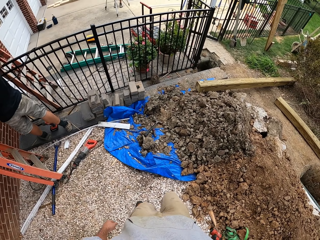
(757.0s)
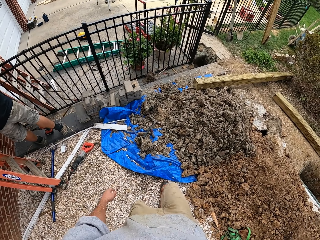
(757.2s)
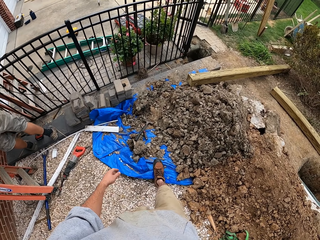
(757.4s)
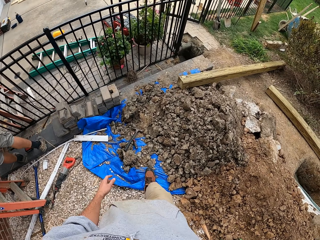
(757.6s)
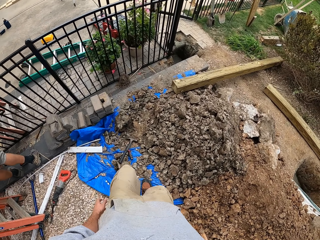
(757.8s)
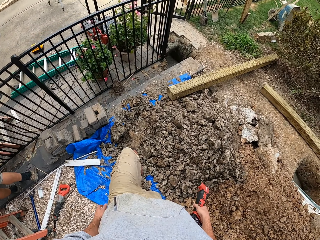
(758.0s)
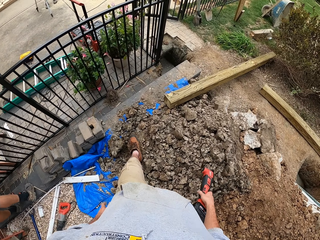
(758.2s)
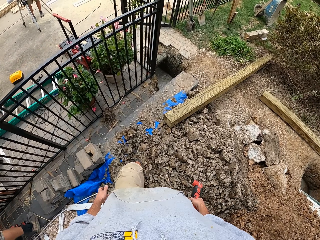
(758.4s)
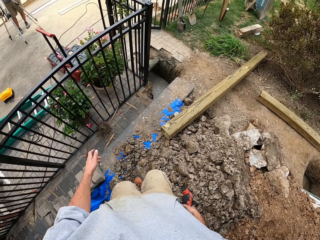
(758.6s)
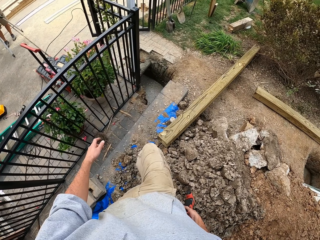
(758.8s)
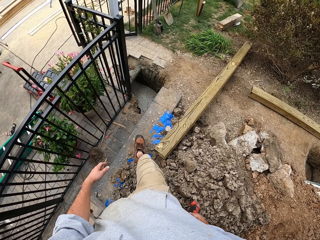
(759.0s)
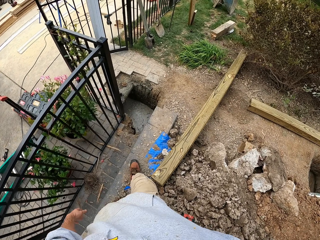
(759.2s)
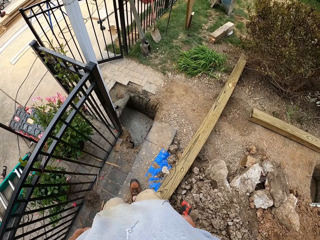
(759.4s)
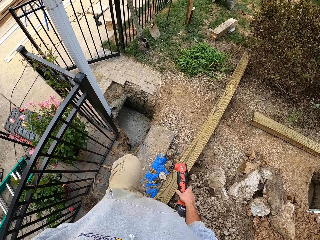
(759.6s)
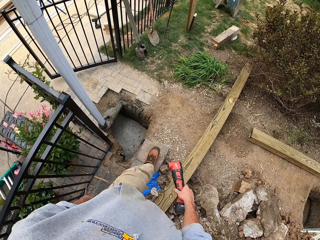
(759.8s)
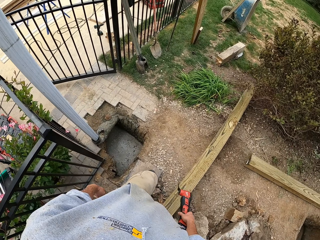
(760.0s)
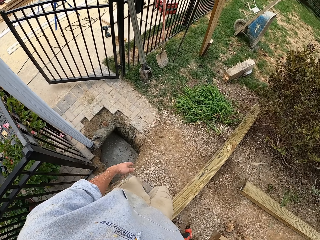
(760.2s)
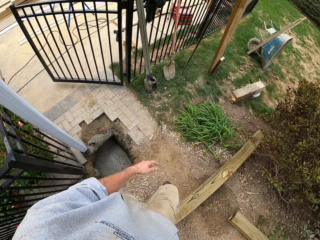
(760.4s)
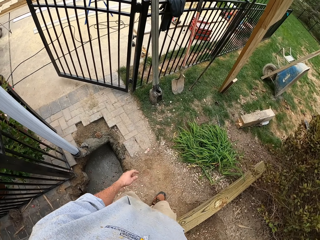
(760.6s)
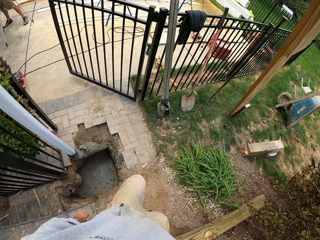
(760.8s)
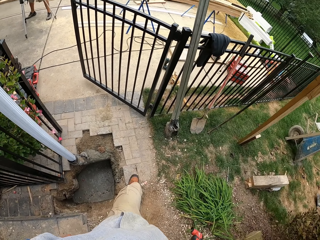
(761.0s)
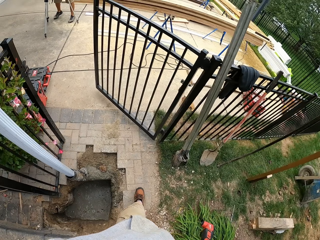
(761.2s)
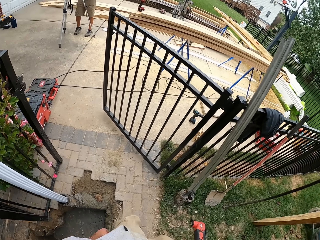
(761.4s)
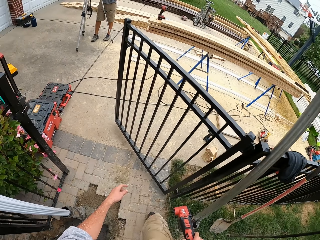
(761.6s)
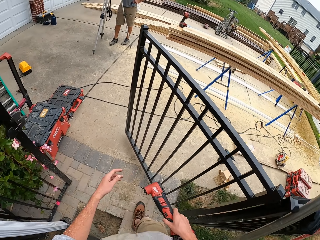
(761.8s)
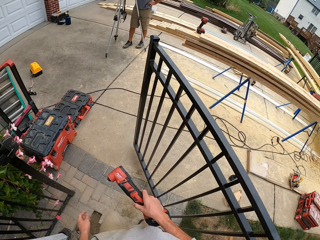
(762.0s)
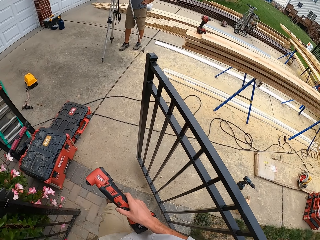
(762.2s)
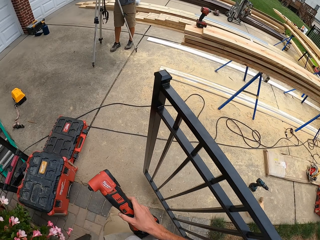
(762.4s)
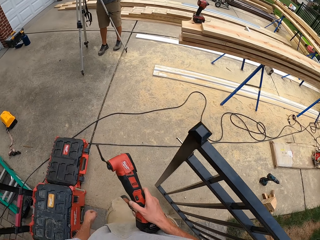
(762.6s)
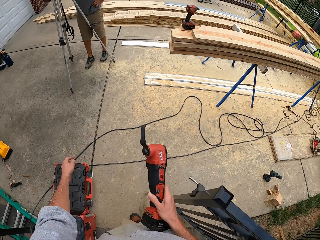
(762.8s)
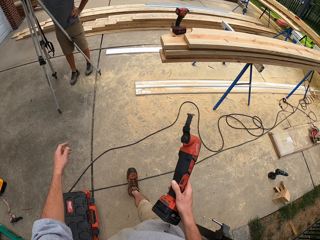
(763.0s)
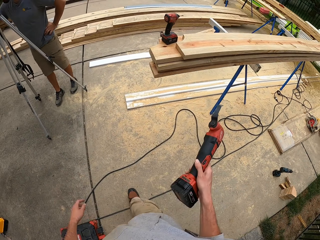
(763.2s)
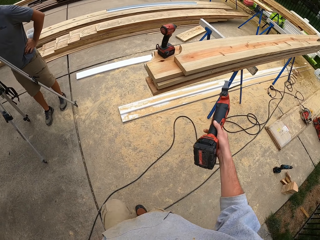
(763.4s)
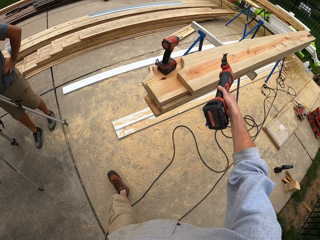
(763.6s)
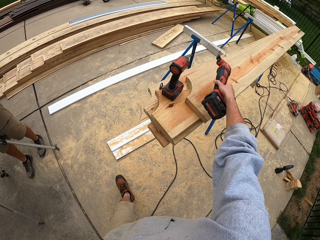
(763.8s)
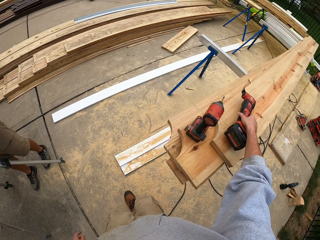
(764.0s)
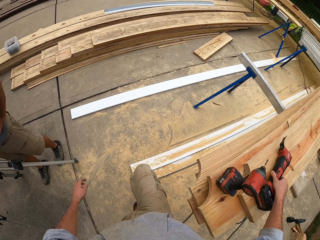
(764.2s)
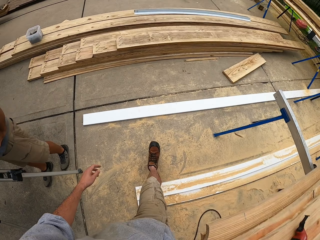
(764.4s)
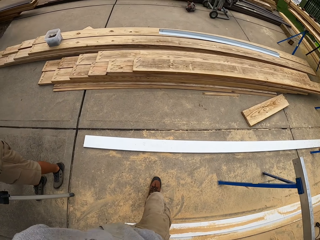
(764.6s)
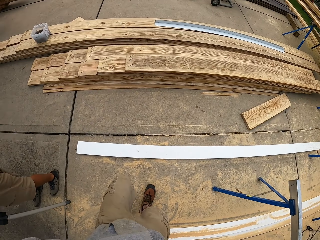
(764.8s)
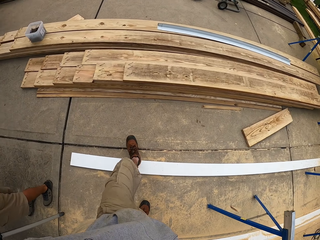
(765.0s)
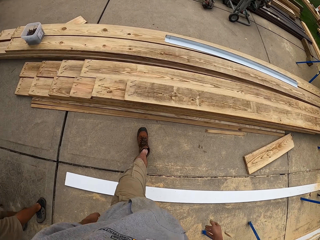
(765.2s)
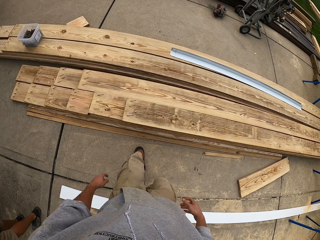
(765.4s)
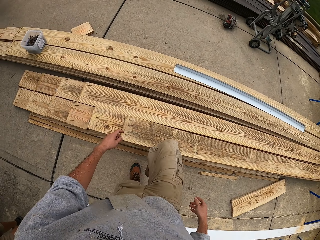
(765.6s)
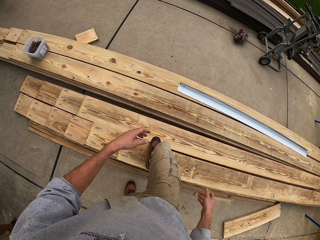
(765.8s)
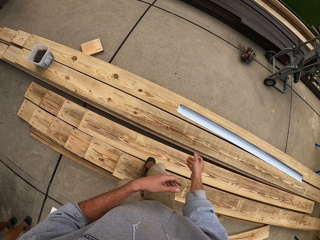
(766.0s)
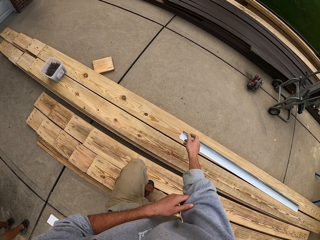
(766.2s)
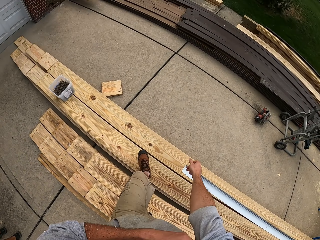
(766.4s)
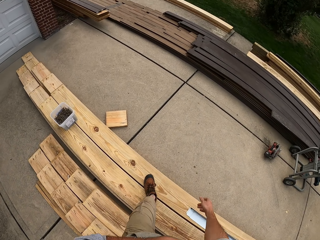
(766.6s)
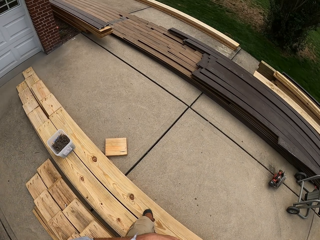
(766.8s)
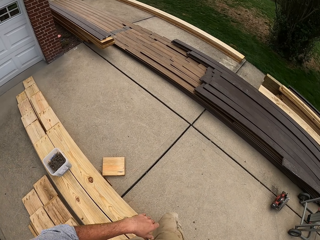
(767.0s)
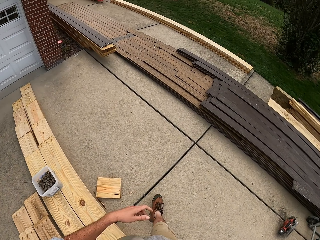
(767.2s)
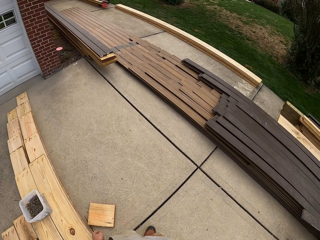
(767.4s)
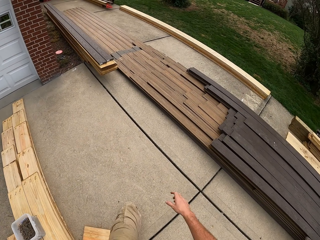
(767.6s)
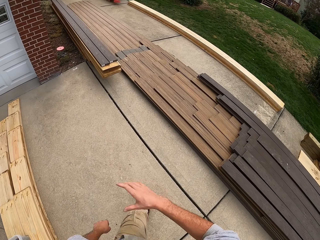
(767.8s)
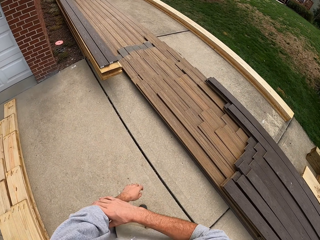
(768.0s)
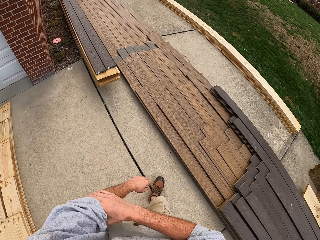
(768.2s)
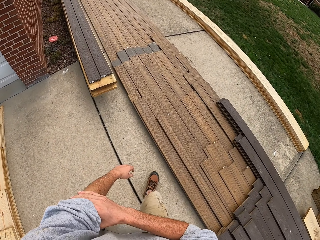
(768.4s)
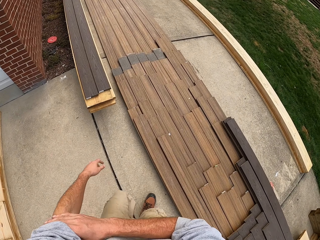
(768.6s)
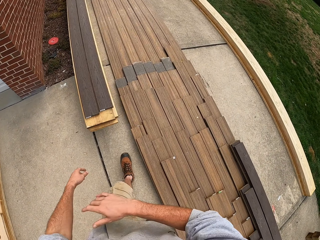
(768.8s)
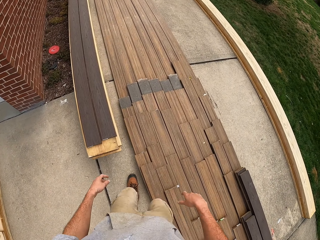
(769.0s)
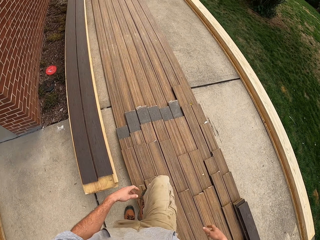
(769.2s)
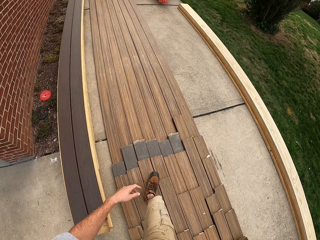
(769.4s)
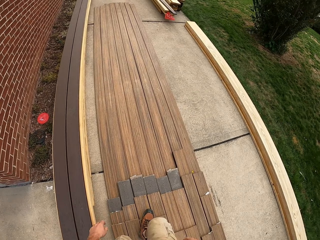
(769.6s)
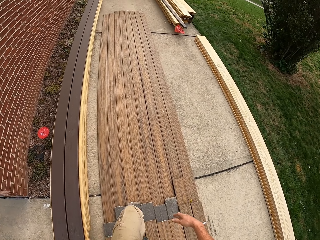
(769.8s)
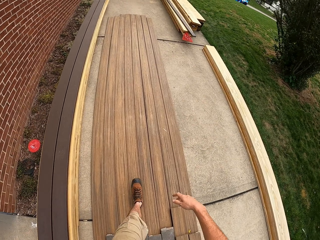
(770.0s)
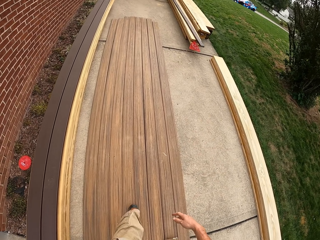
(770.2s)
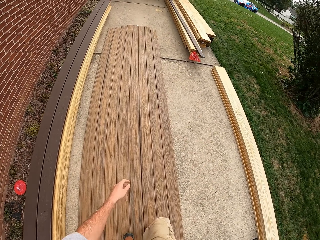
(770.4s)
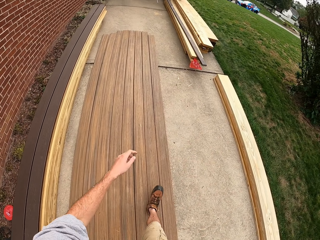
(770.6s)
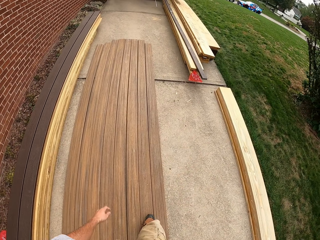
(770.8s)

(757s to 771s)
The camera wearer moves around the place. He is walking out. He places the multi cutter on a wood. He moves around the place. He pulls his right hand sleeves. He is walking out. He pulls his left hand sleeves.

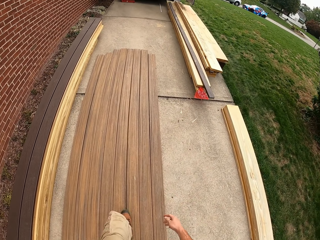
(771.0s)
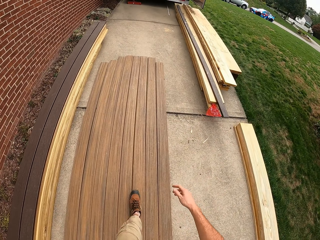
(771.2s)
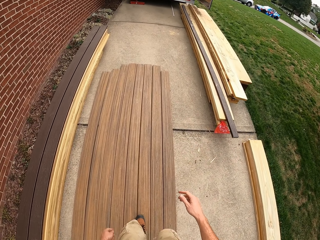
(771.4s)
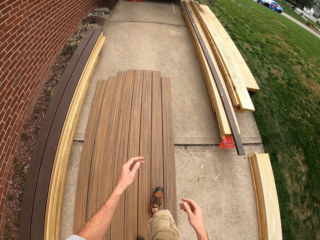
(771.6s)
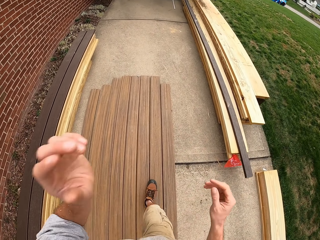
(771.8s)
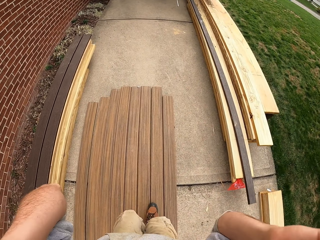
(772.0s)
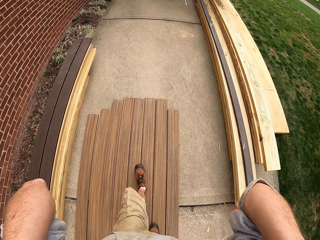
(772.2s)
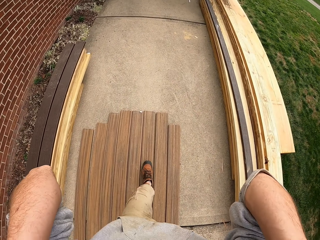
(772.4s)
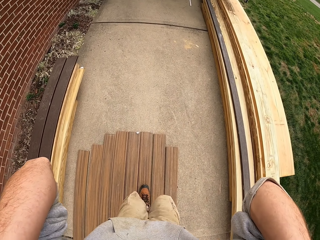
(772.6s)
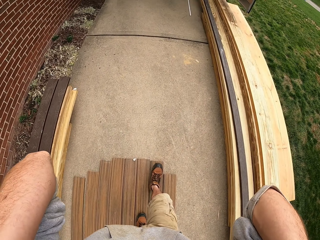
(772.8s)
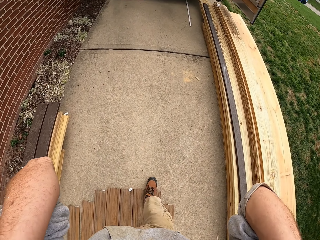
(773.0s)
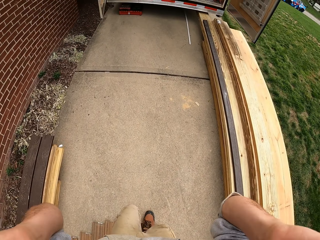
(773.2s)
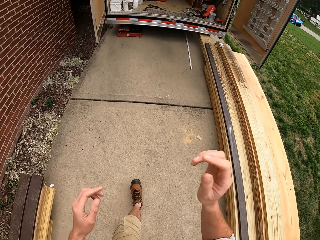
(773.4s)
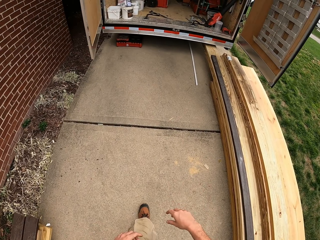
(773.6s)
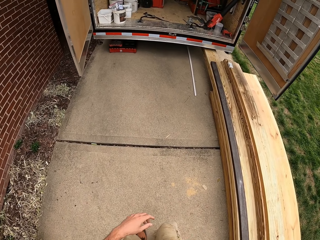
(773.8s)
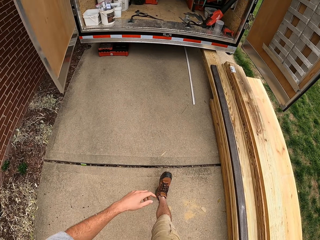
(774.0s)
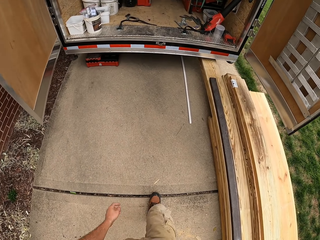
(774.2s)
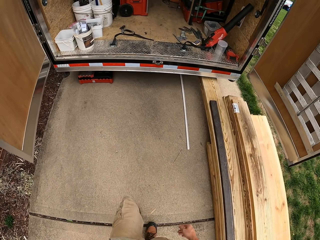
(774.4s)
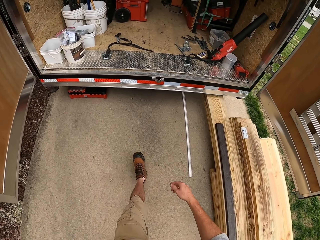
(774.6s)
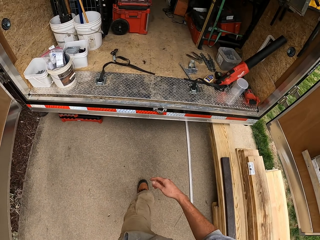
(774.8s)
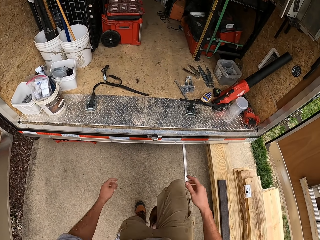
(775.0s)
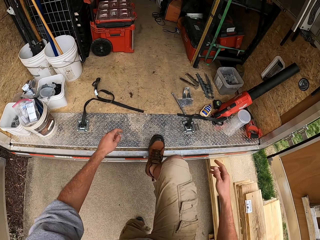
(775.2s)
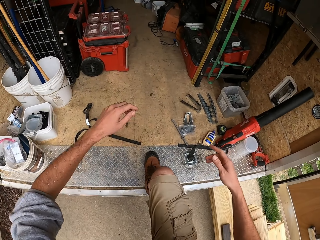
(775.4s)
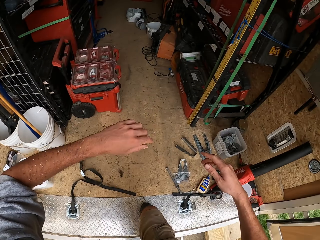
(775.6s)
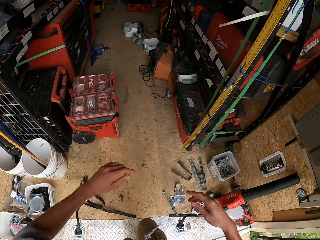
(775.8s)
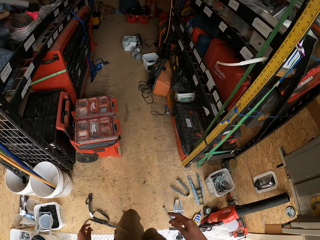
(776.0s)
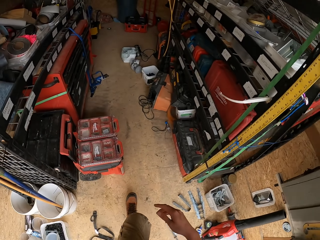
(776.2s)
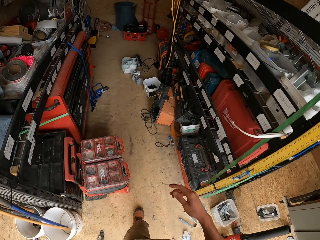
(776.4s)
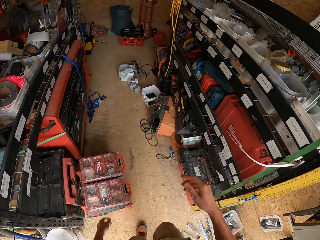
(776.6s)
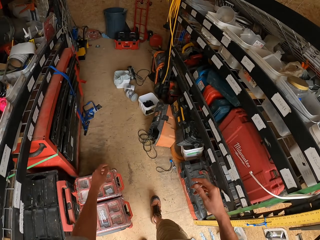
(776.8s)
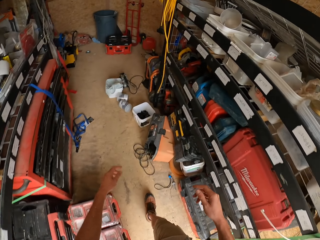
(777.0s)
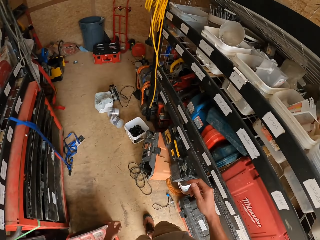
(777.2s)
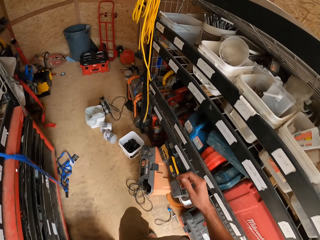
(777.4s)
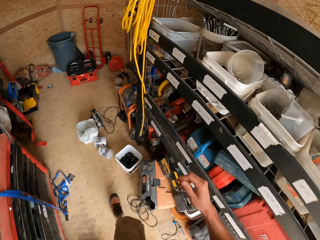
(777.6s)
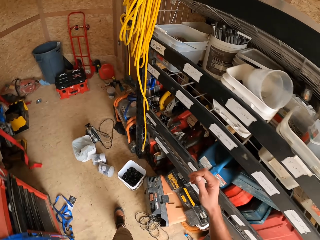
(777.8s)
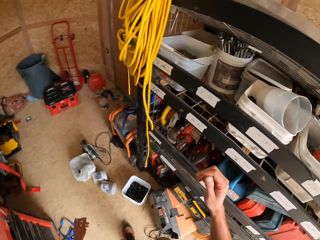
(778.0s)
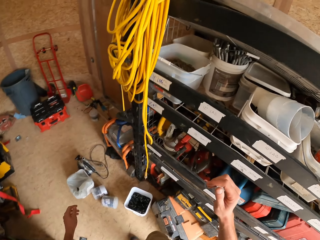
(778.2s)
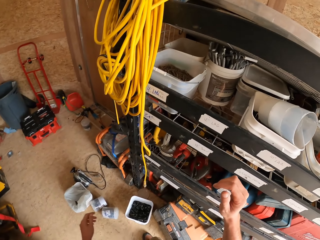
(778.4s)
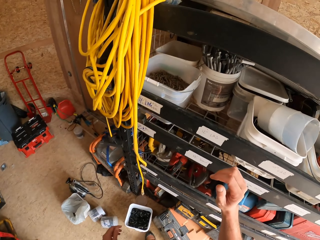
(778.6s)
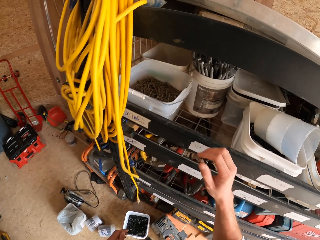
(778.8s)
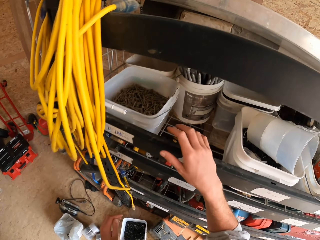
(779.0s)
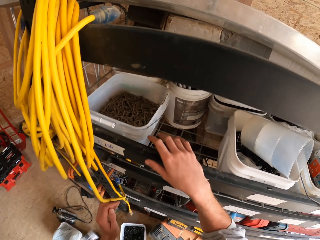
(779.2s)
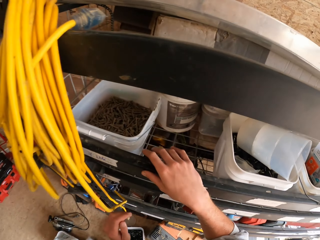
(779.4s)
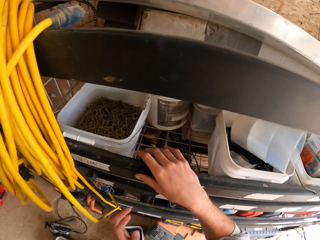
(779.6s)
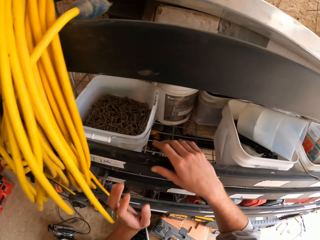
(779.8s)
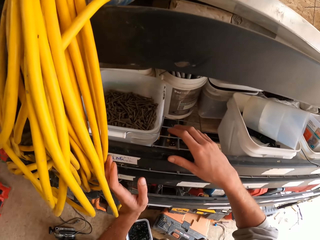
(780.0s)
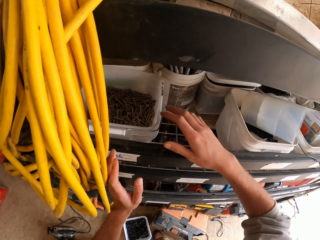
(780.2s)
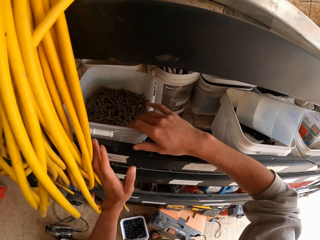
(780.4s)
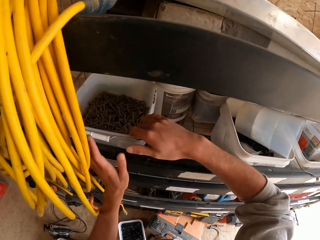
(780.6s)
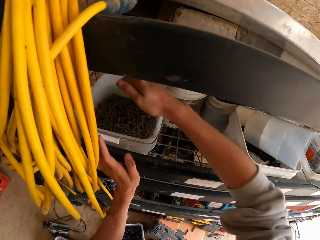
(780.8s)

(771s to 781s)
The camera wearer raises his hands. He drops his hands. He enters a room. He is walking inside the store.
